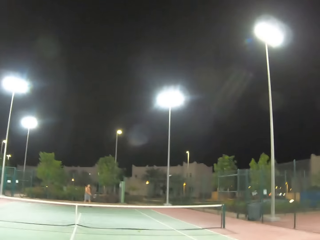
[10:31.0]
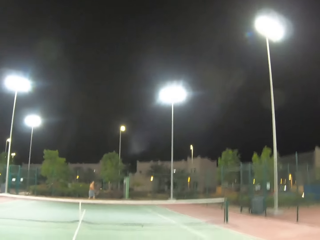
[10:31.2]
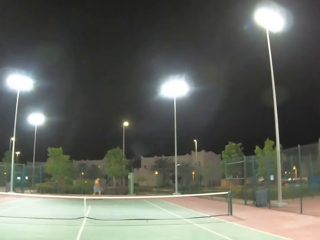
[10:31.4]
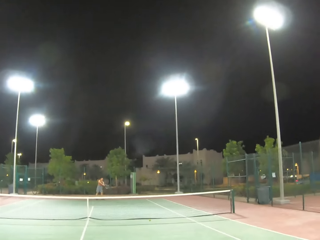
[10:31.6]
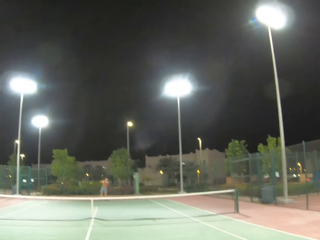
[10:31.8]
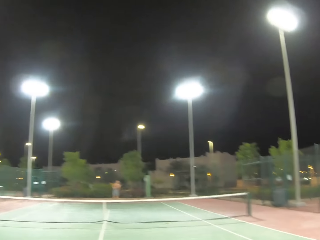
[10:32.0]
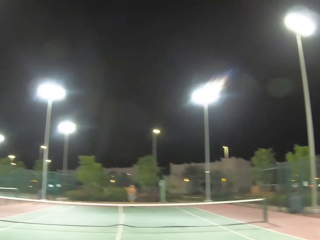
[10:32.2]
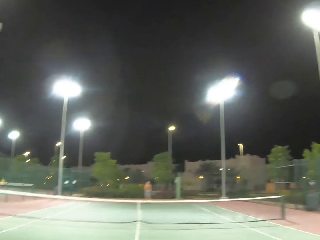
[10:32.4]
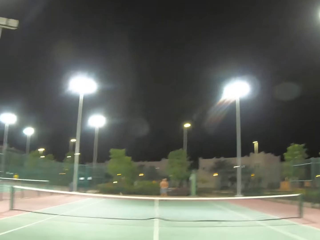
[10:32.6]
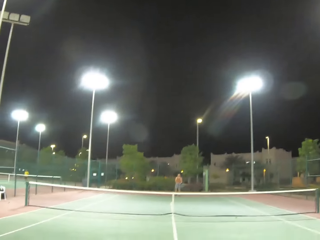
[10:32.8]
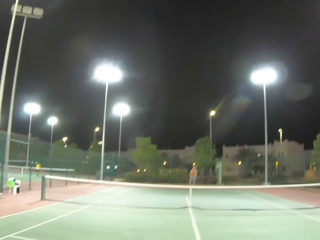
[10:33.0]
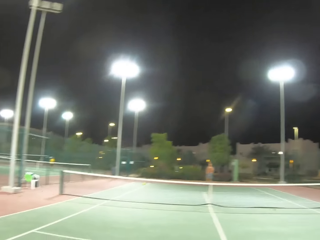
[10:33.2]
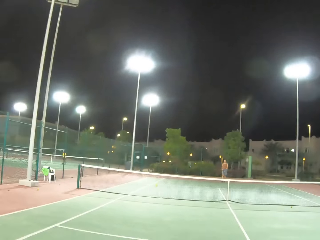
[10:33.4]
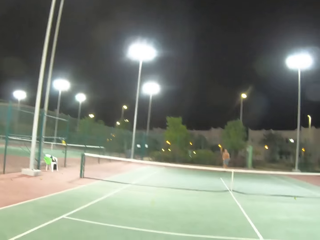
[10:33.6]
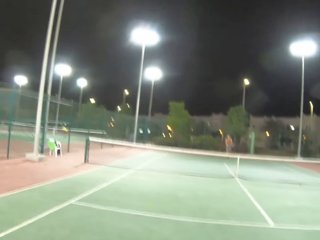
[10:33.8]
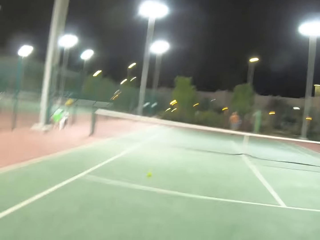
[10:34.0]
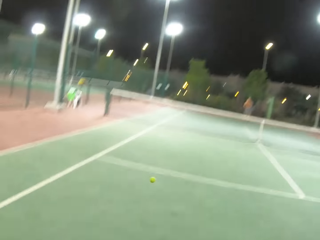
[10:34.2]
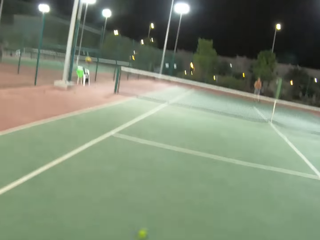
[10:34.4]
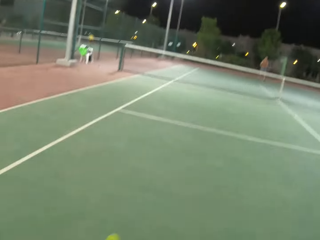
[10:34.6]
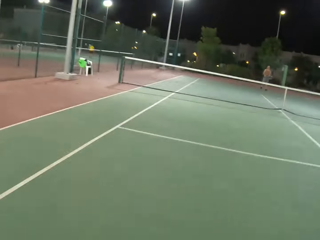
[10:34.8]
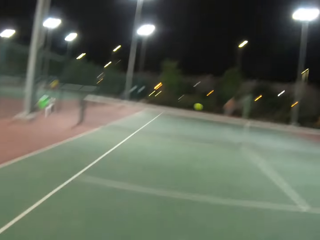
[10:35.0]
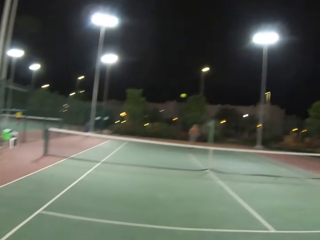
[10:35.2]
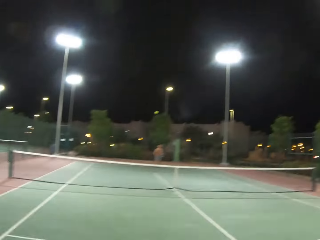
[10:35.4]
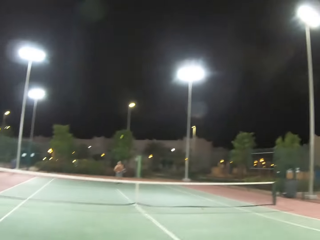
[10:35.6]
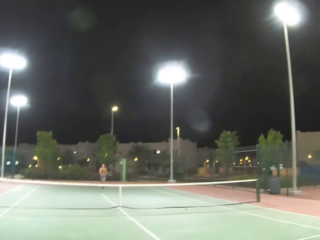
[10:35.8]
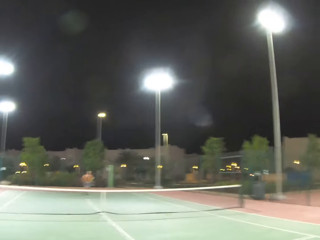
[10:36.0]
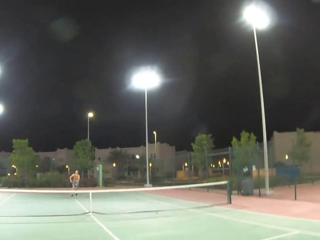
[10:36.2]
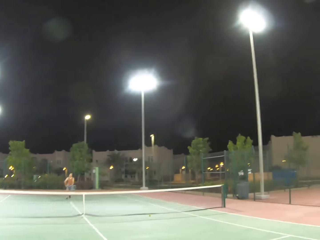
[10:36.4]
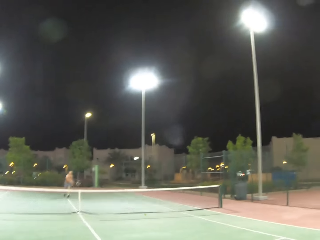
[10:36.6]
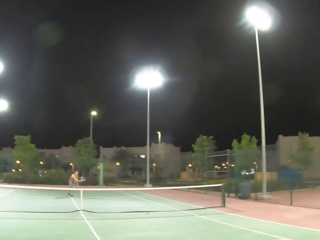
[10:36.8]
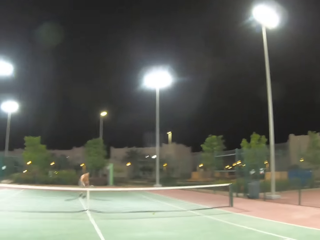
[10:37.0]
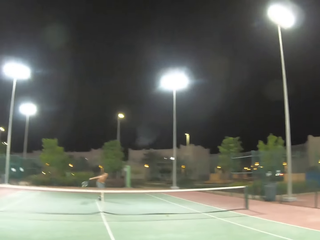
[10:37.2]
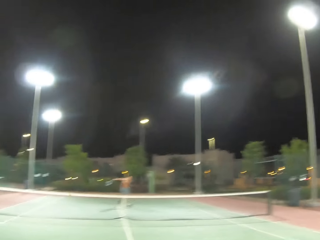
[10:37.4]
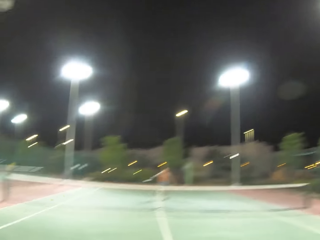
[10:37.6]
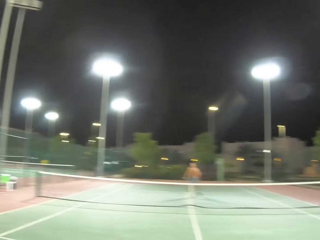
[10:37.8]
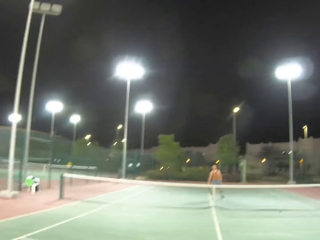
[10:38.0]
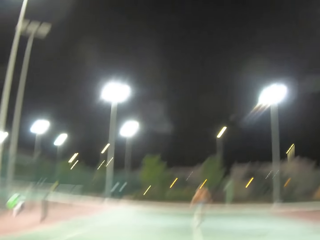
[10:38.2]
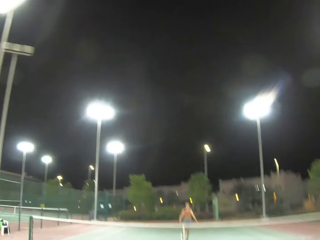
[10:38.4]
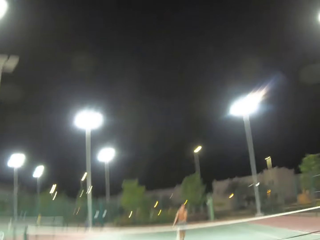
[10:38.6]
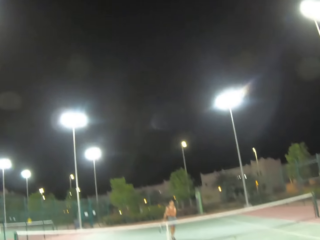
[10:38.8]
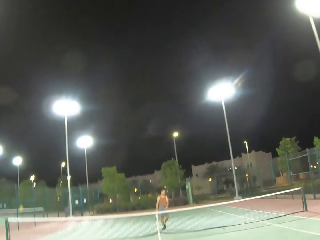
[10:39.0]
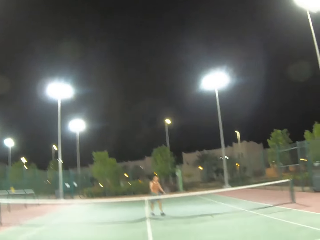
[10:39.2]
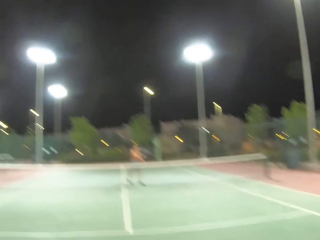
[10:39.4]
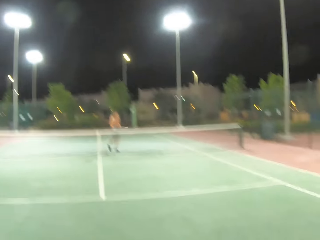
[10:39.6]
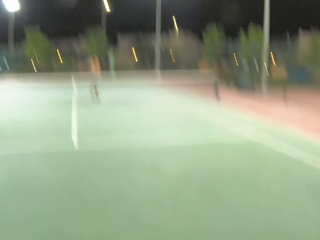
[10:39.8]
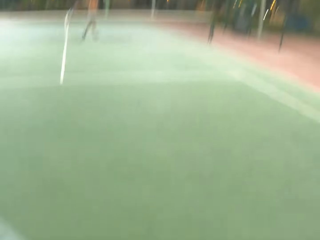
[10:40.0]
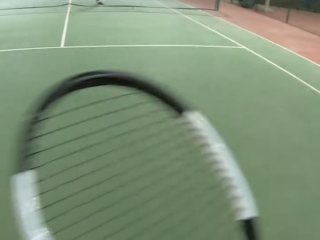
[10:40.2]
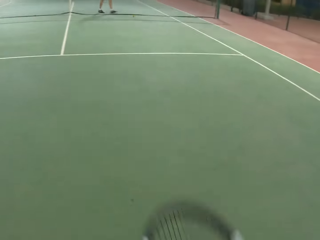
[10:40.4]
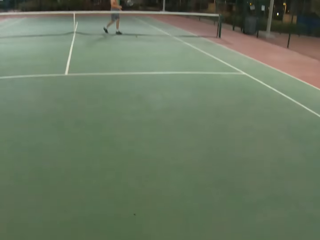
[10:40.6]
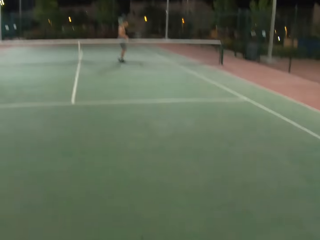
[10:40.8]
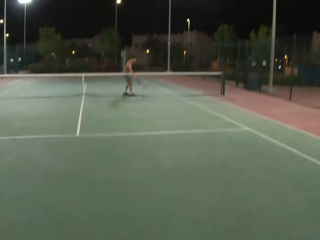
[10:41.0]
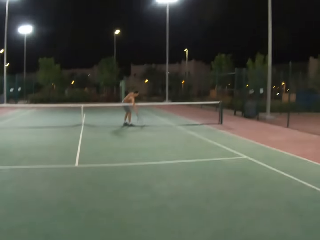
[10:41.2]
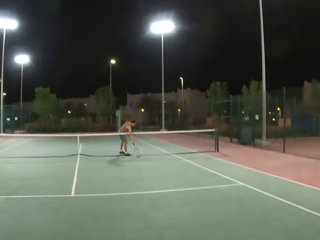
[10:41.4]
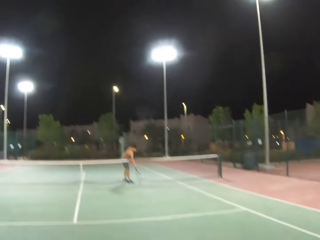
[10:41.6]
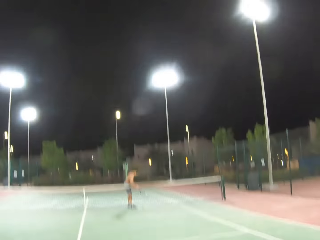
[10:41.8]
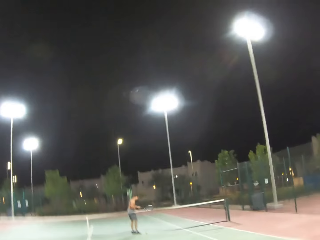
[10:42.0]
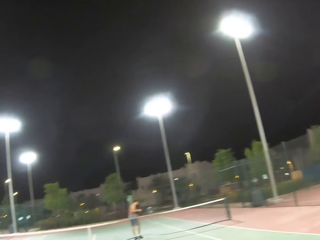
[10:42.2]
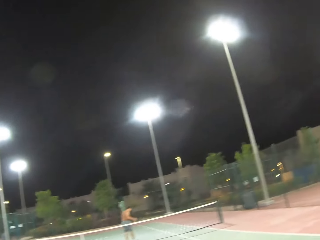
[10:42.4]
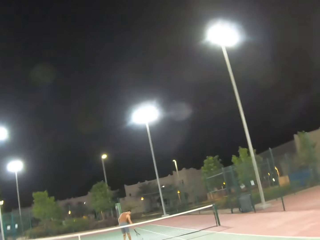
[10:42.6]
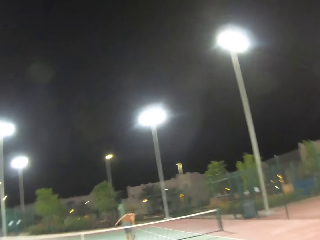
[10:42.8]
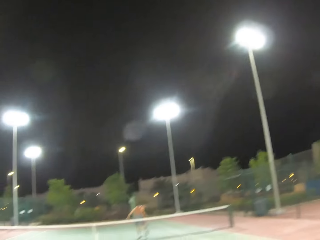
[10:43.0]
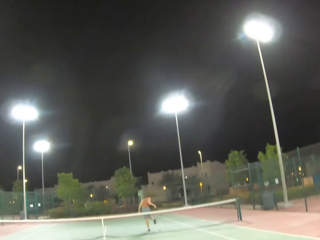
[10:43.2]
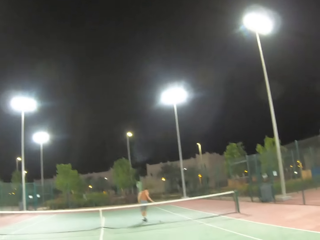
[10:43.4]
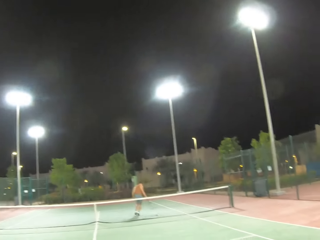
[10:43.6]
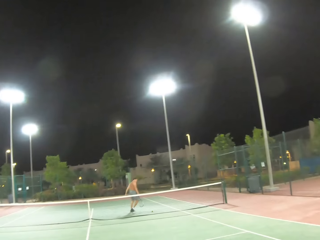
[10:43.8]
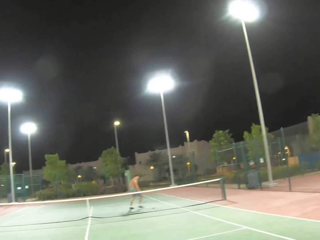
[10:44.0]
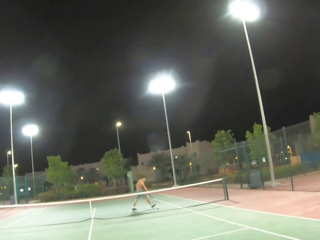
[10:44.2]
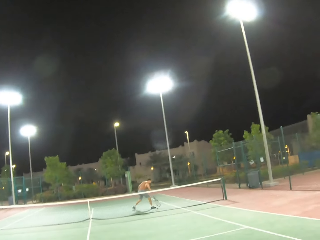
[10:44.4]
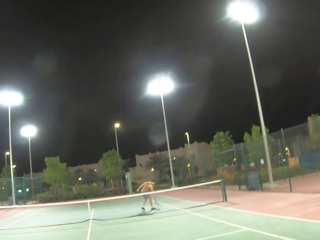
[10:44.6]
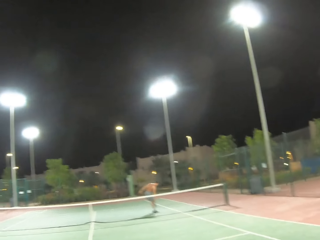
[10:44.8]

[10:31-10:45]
A man kicks the ball. The camera wearer kicks the ball. The man kicks the ball. The camera wearer kicks the ball. The man walks around on the tennis court and picks up the ball.

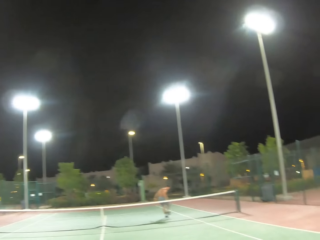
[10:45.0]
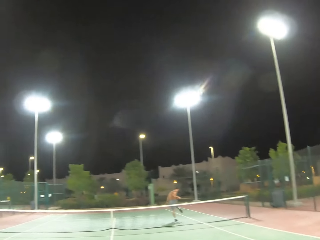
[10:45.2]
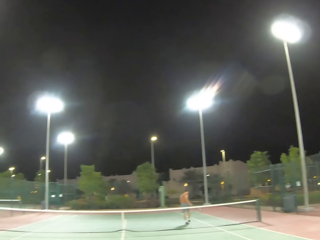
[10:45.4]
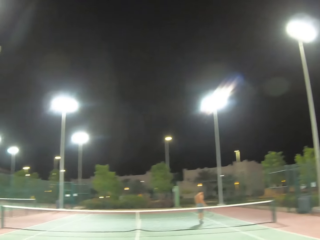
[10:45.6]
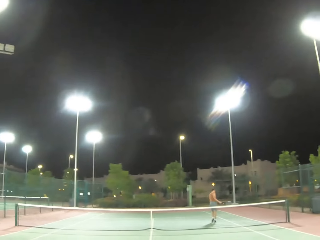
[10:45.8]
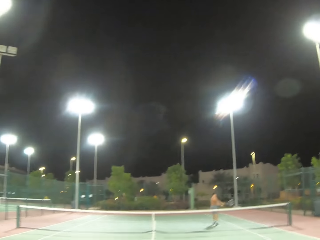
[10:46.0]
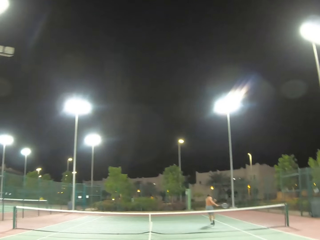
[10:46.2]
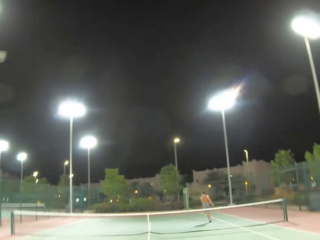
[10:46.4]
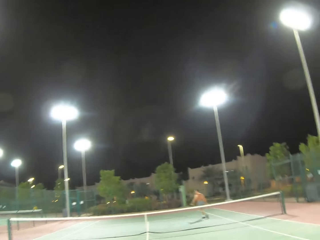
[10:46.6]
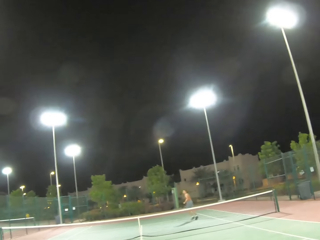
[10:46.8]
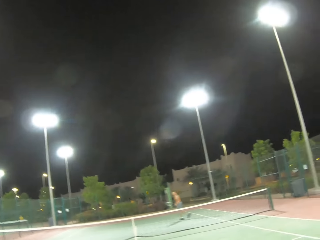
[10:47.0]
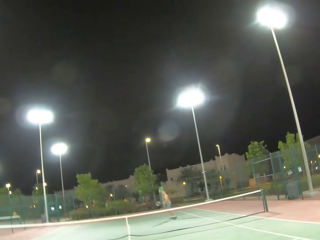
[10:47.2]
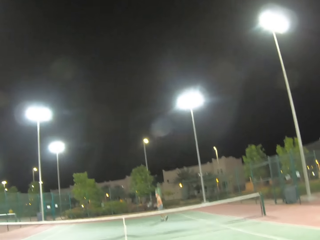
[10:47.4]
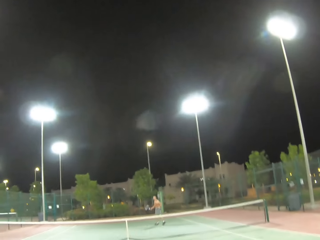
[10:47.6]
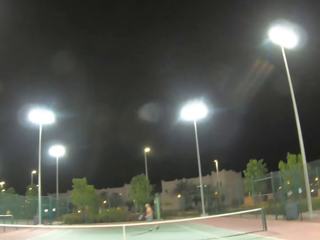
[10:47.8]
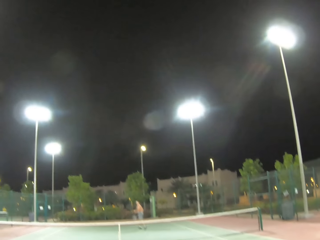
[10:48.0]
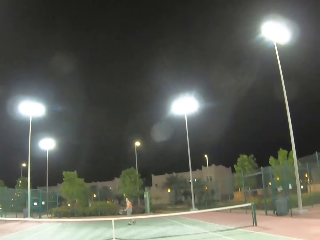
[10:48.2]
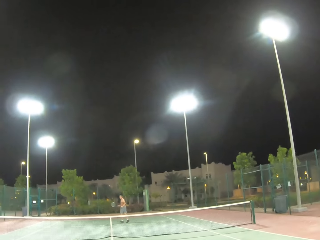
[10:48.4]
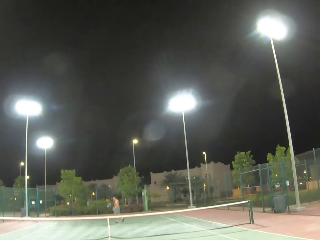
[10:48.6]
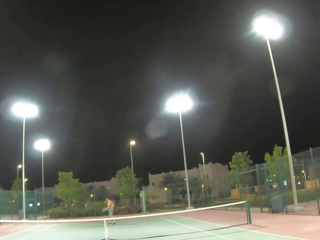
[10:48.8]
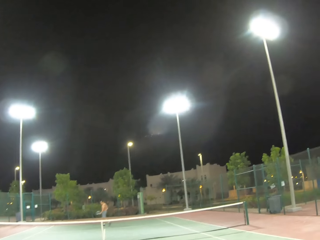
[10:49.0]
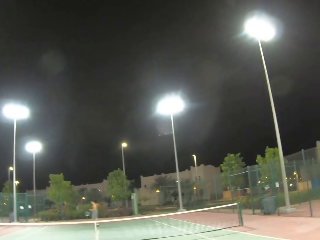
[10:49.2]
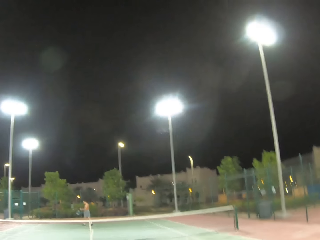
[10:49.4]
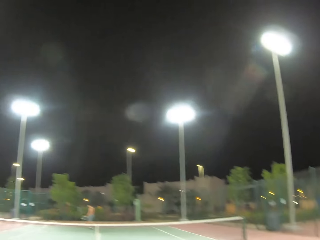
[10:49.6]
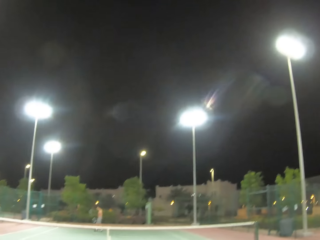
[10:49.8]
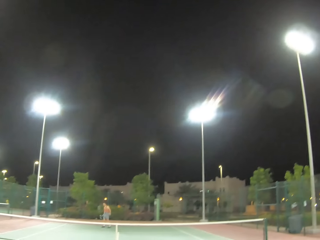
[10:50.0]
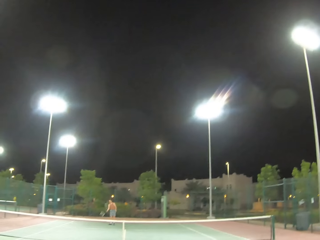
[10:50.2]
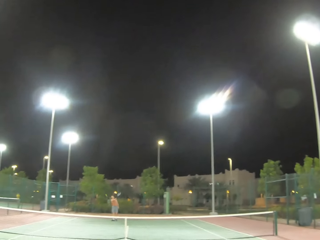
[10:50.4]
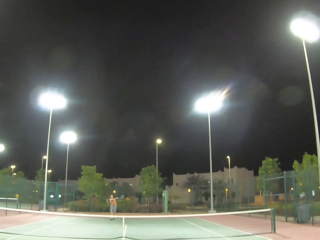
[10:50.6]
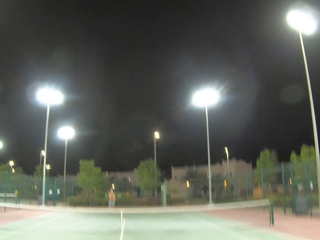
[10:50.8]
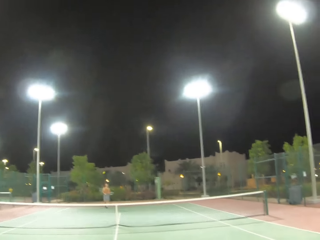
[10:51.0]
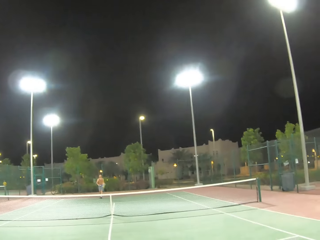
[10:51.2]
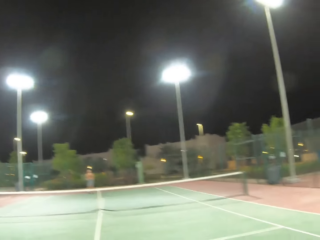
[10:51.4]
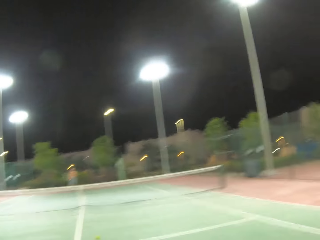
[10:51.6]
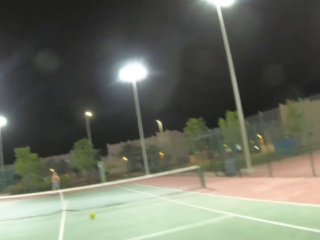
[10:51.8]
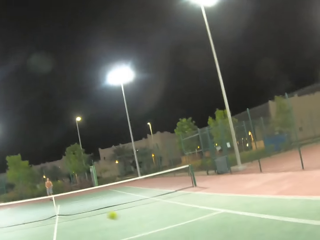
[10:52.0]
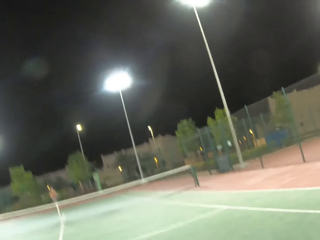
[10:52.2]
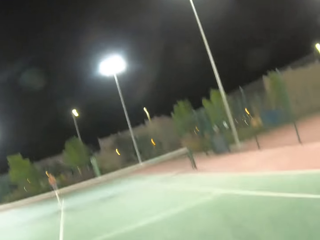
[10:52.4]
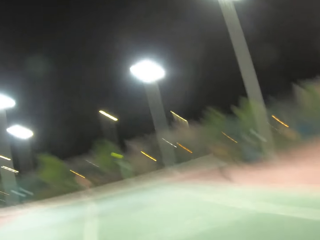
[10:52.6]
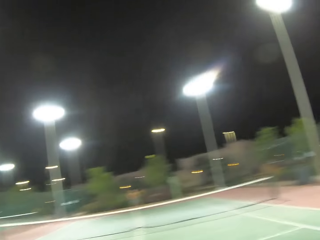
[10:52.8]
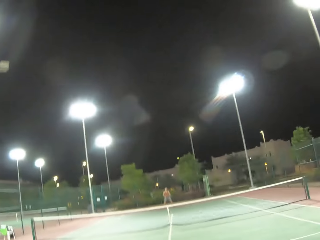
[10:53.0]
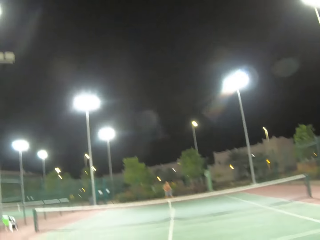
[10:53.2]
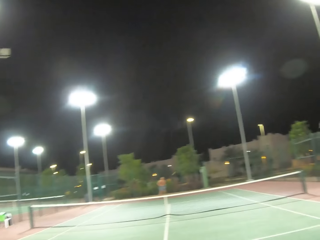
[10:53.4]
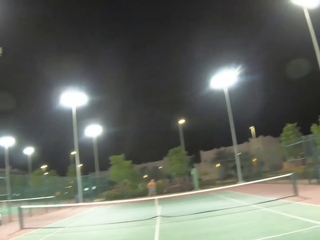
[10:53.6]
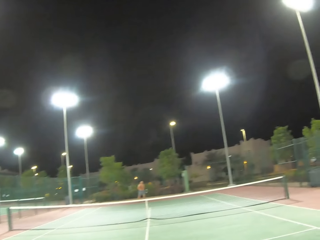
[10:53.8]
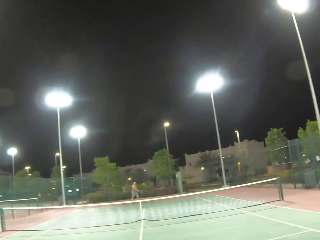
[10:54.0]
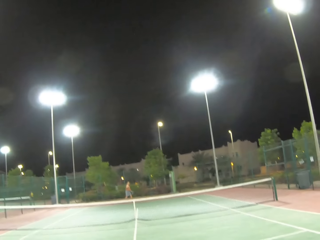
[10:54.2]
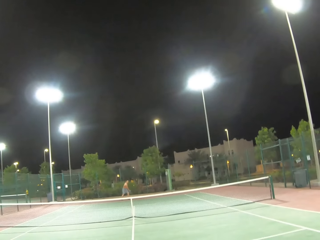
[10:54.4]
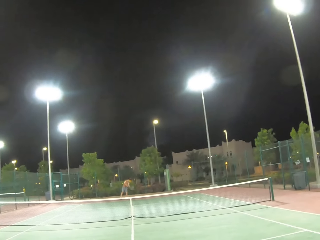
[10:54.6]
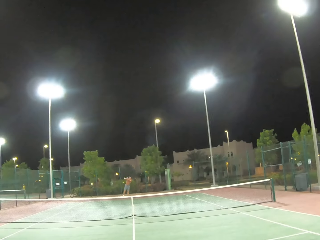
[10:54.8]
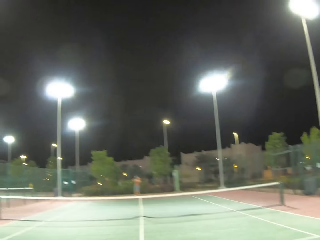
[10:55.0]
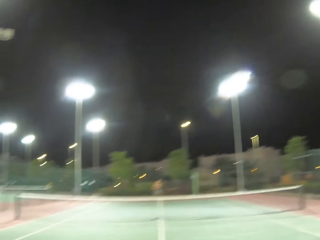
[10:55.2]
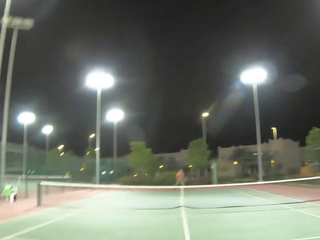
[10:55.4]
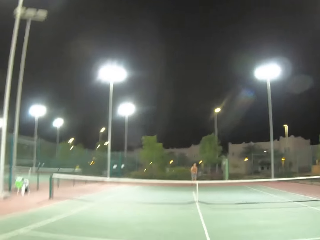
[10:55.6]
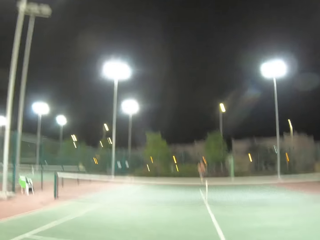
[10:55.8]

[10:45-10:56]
A man runs. The man serves a tennis ball in the tennis court and kicks the ball. The camera wearer kicks the ball. They play tennis with the man. The man kicks the ball.
